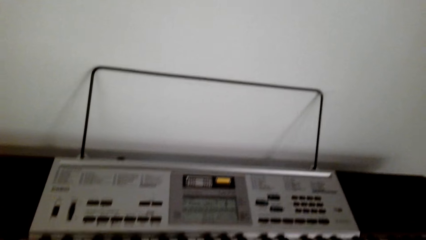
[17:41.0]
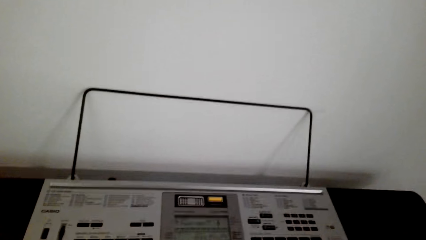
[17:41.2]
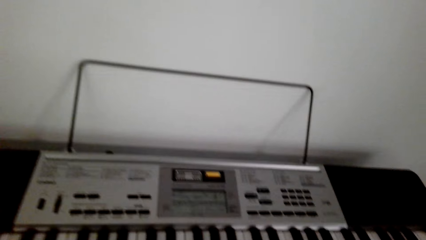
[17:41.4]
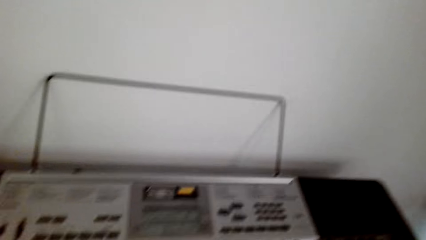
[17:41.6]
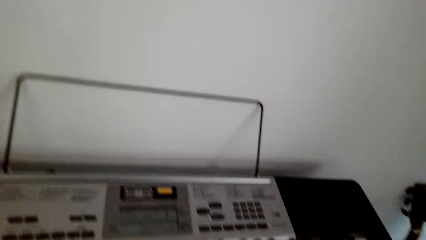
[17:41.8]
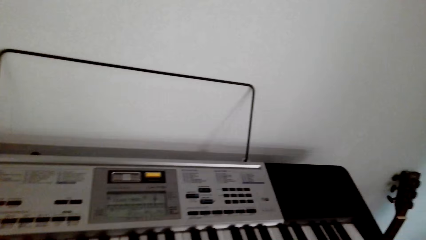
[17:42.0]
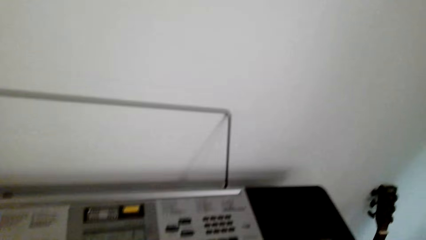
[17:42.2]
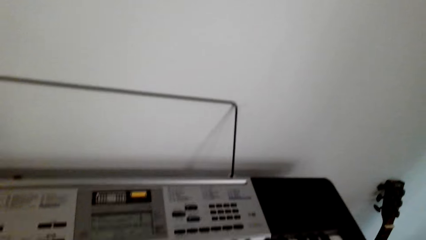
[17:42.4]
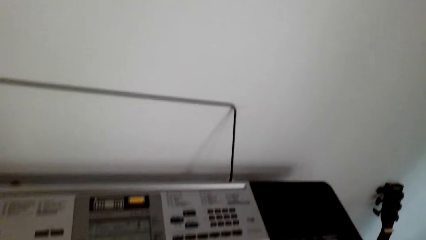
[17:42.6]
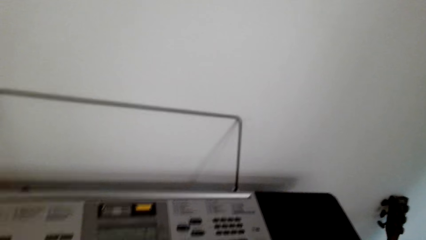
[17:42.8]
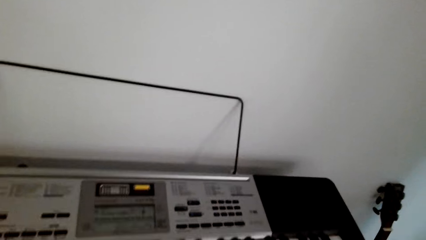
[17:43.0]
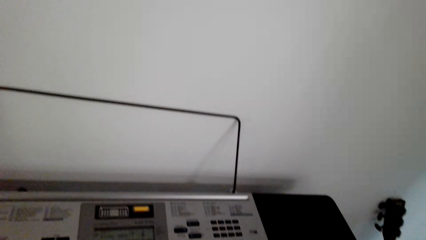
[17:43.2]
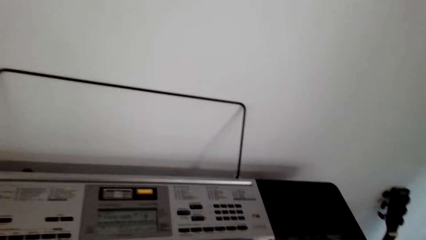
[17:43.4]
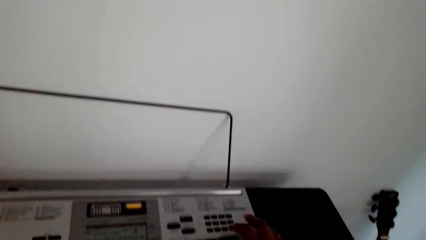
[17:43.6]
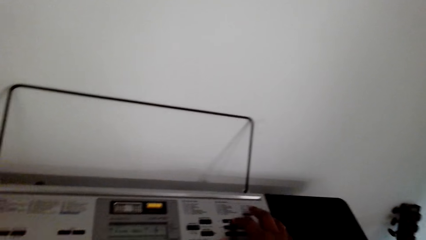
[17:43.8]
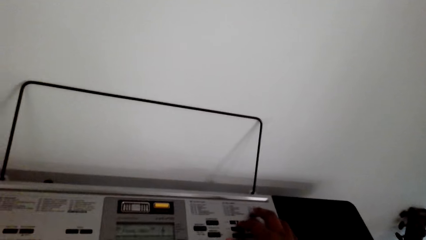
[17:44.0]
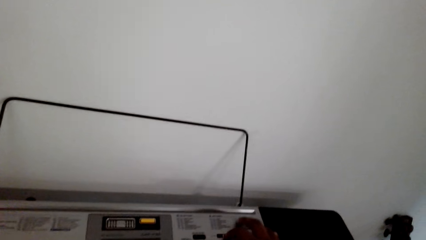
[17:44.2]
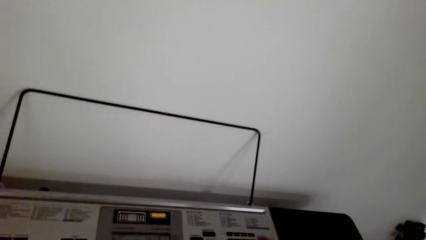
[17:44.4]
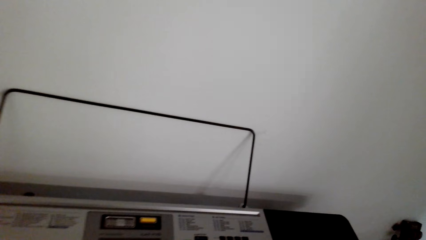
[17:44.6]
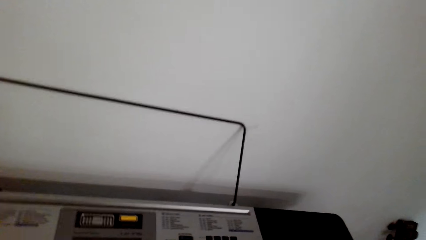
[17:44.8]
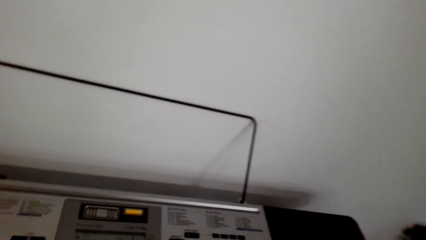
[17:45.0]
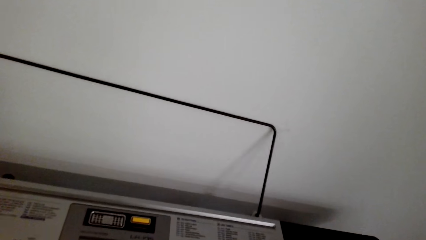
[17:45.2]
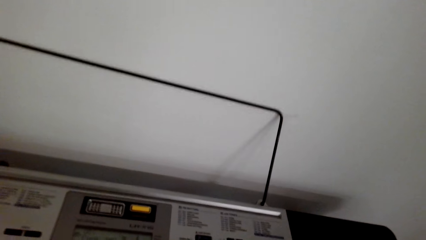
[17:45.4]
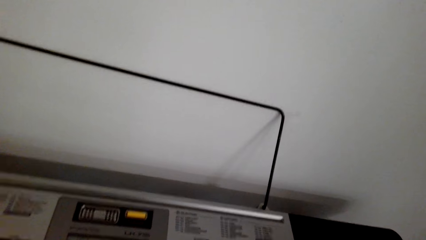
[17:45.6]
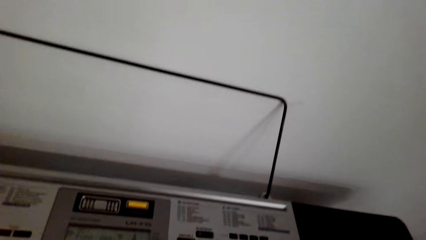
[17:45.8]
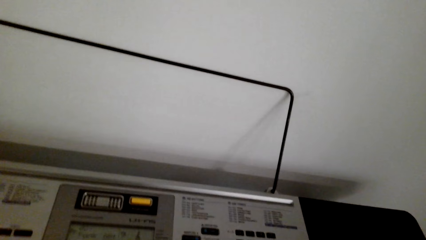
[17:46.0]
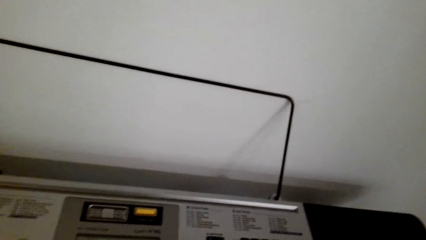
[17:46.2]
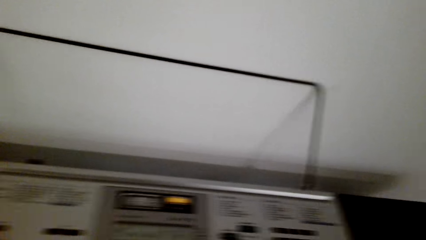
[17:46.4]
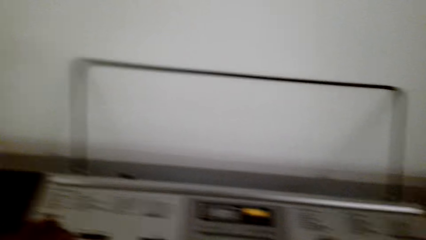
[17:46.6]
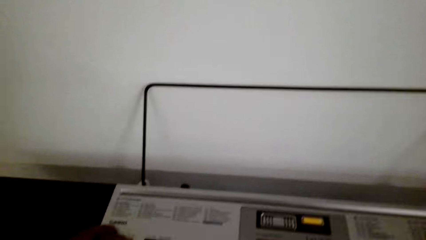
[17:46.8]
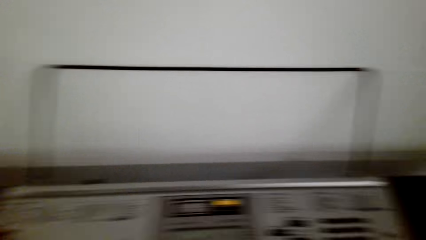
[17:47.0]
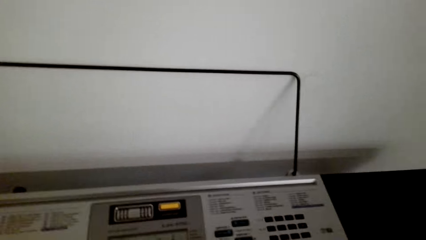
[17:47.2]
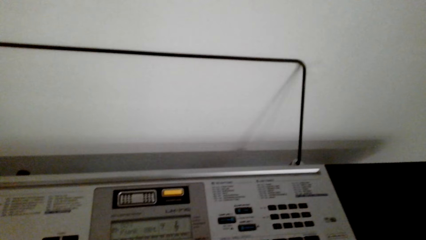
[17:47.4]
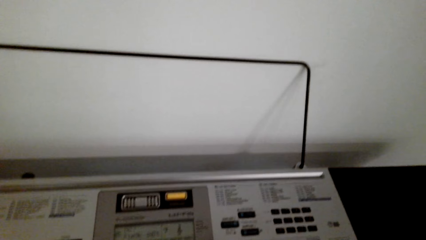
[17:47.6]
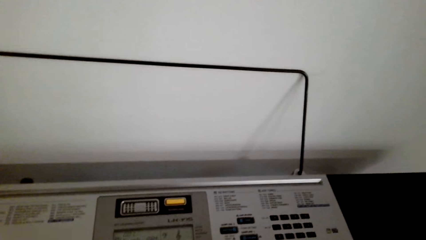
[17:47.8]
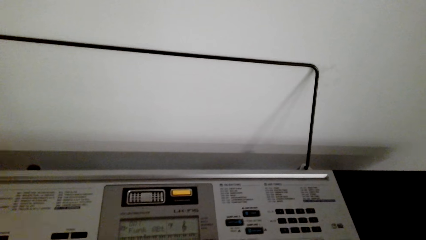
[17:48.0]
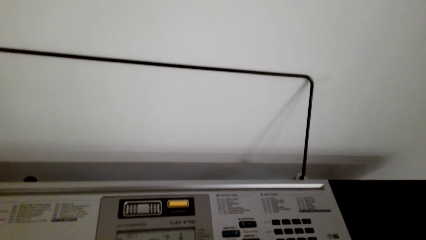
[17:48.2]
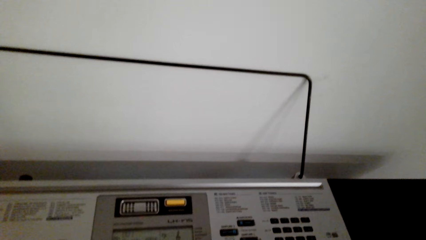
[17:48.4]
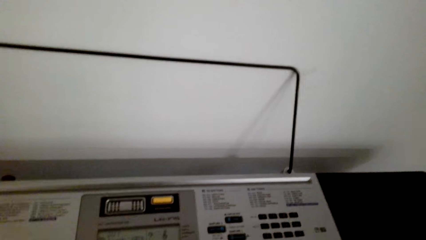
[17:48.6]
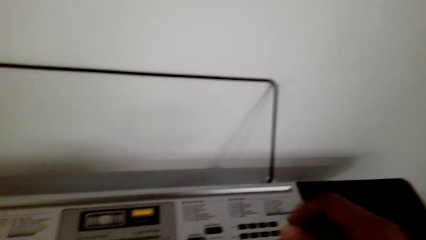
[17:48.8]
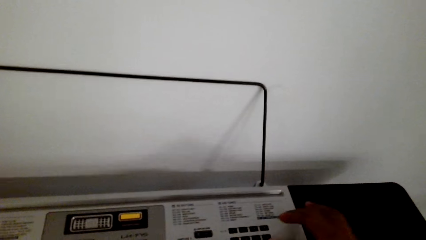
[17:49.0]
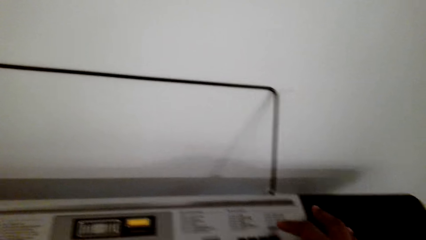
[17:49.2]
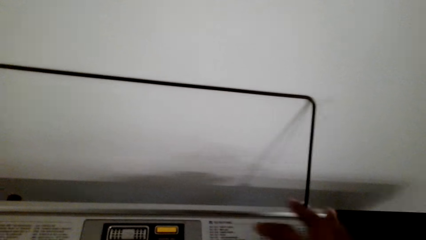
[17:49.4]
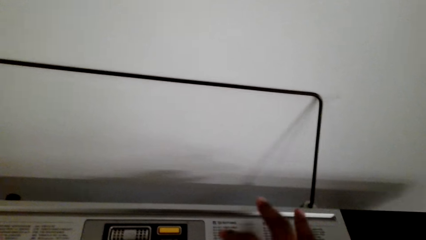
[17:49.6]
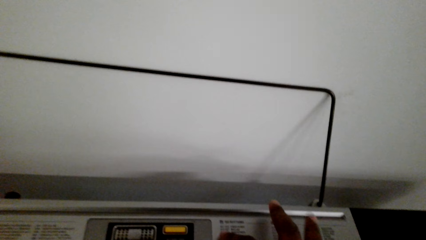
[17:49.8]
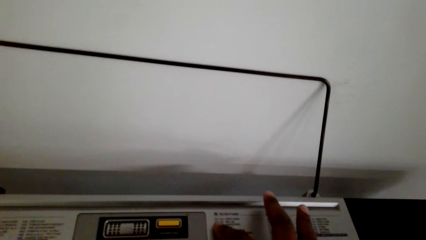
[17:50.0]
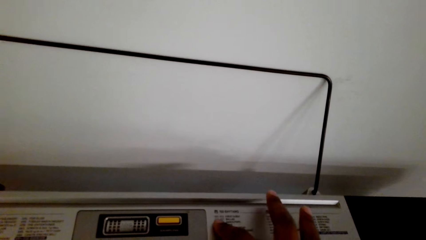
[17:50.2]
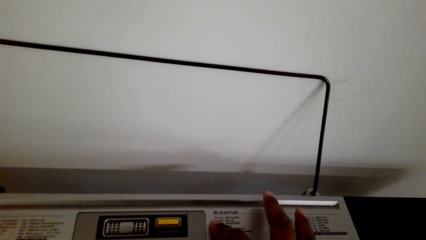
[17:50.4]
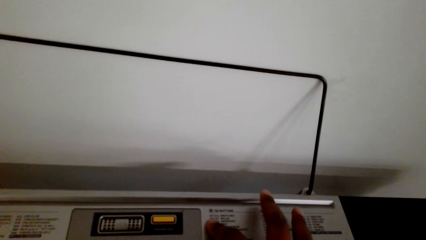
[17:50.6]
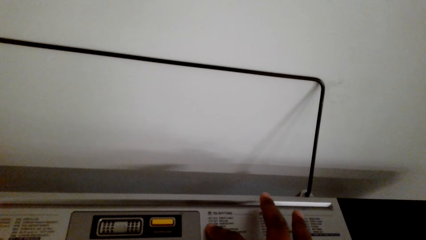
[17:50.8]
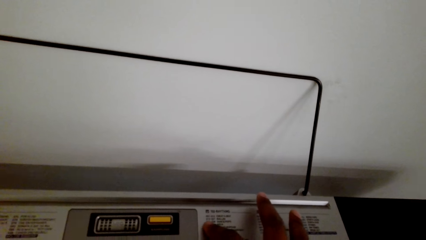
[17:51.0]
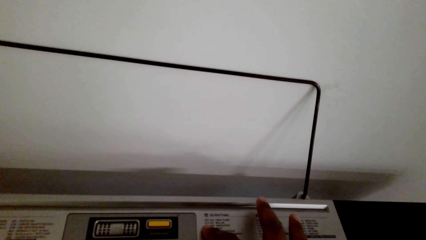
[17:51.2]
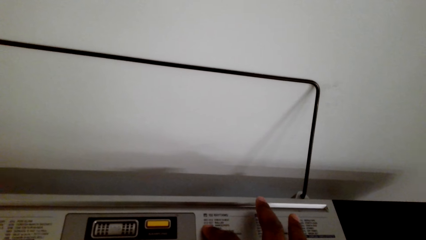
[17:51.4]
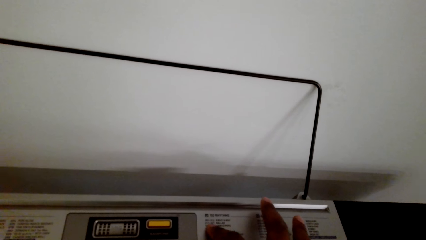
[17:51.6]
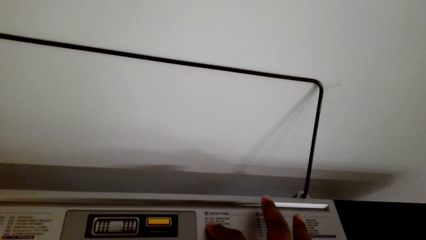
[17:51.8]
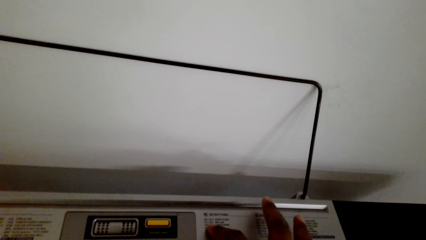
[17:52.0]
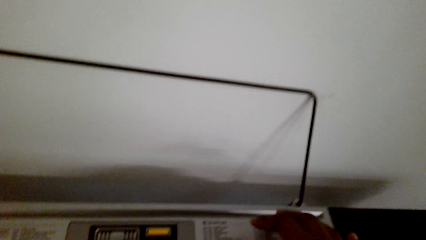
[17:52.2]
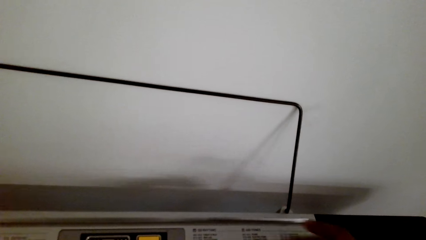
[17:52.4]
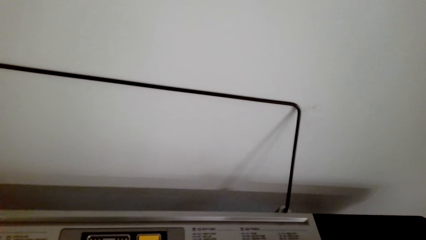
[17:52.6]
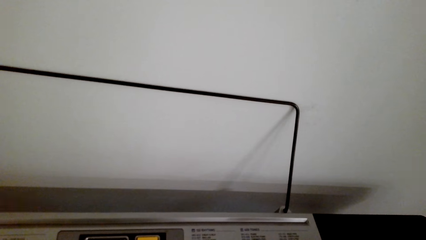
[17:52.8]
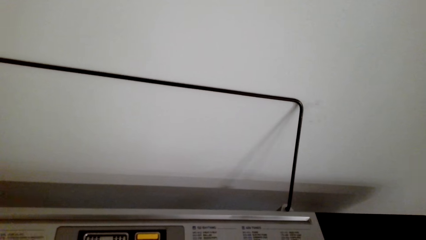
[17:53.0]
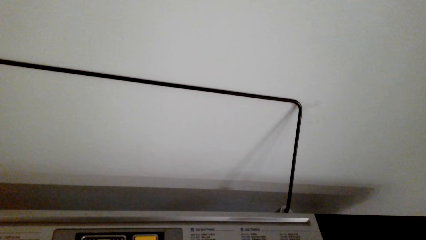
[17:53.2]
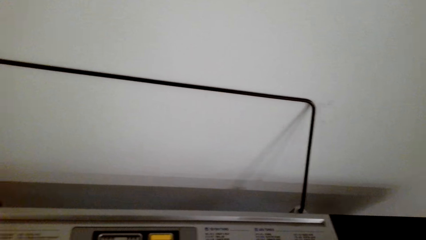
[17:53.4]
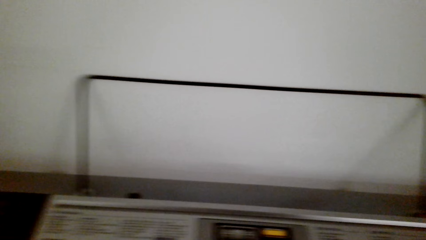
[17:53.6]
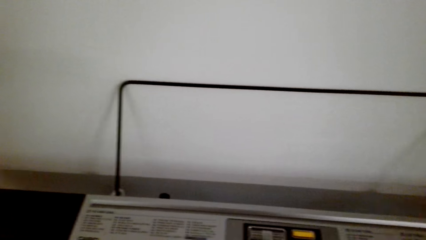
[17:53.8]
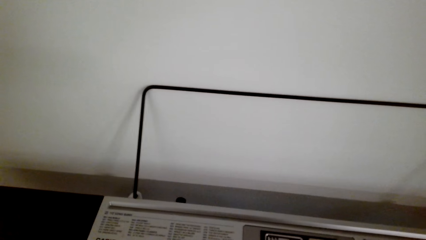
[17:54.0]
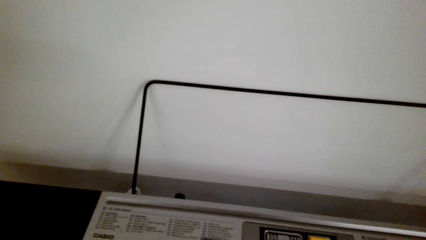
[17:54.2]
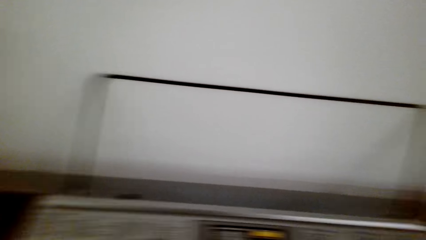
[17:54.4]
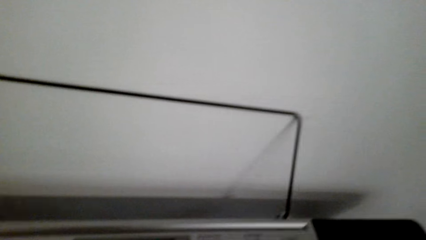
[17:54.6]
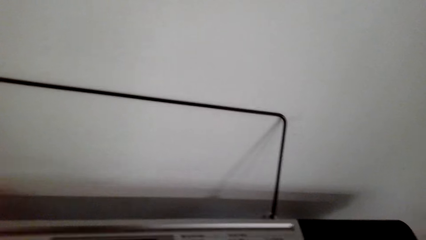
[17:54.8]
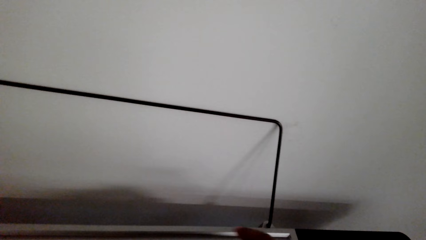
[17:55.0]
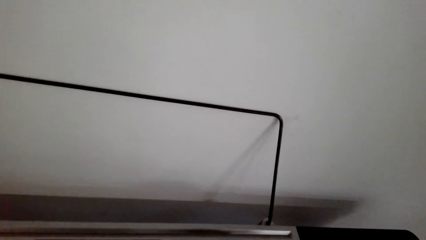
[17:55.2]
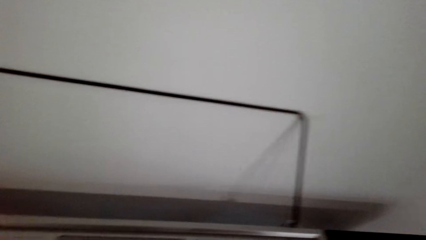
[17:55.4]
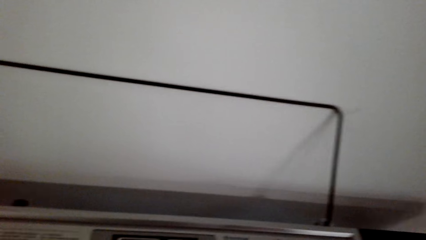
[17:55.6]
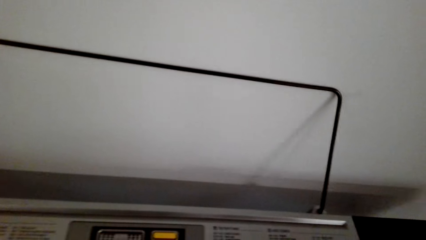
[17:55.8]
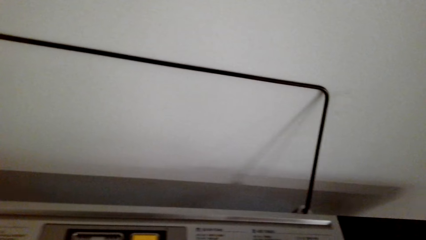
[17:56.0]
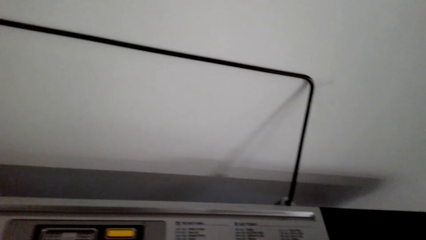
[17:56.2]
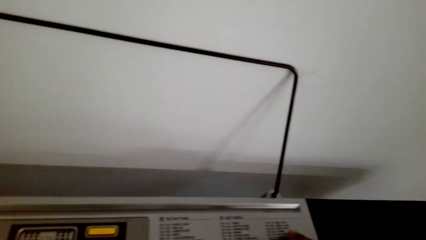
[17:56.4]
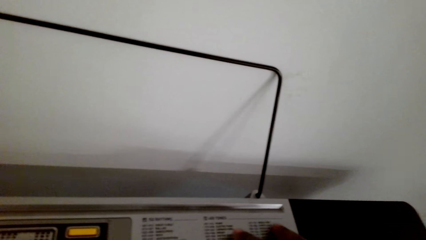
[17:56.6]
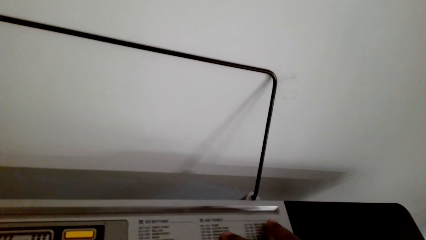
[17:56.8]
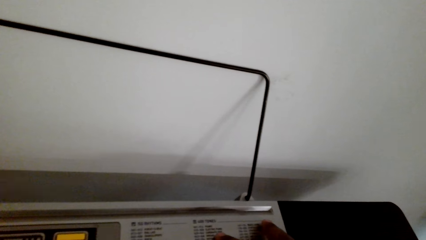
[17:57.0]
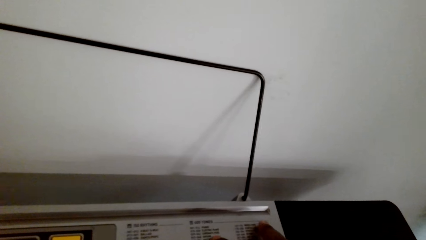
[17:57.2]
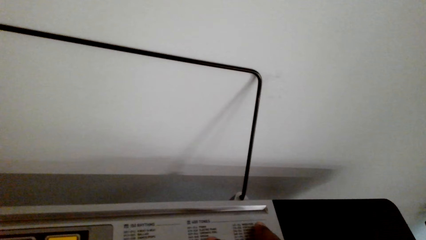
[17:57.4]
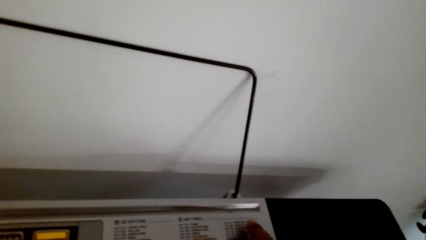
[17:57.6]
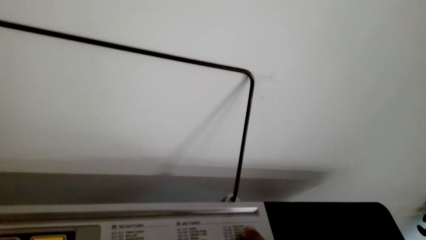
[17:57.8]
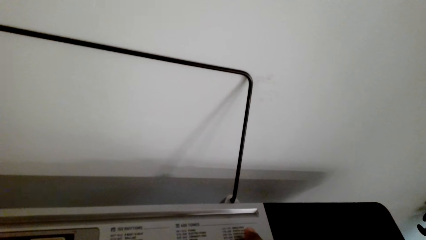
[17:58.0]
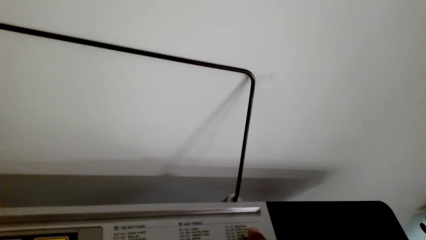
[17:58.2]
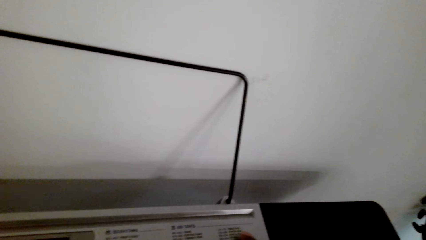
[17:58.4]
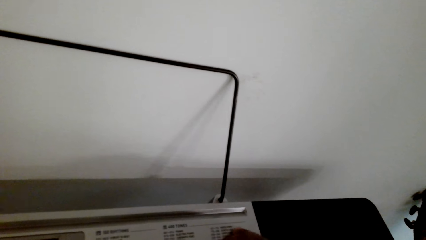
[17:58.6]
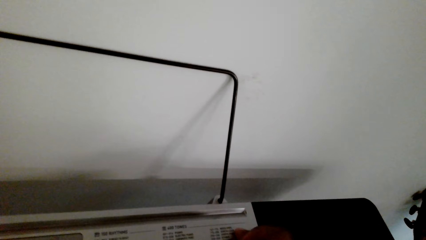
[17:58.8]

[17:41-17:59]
The camera wearer adjusts the piano. They play the piano. They adjust the piano. They play the piano.
